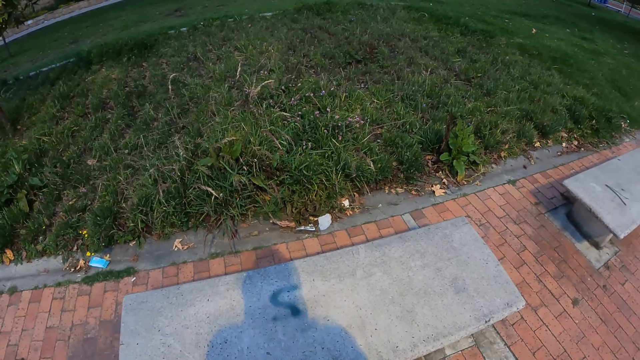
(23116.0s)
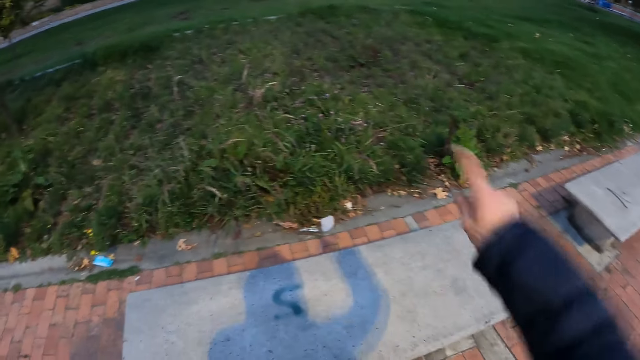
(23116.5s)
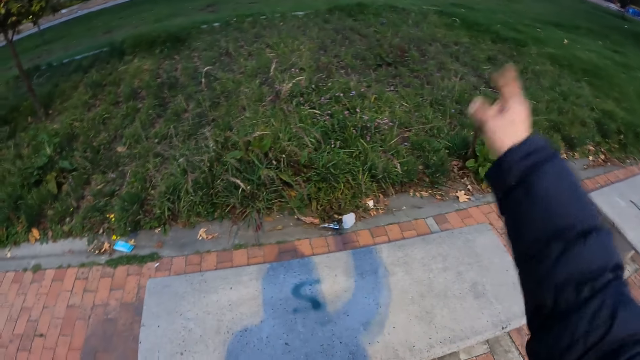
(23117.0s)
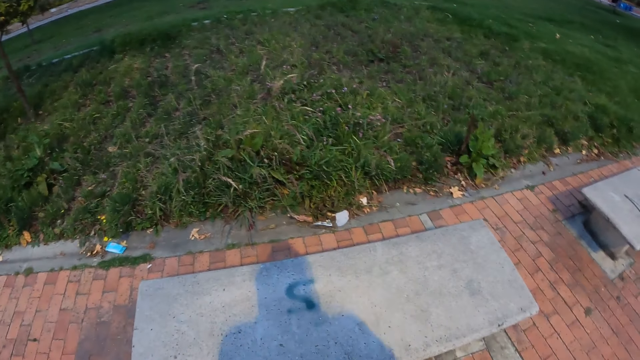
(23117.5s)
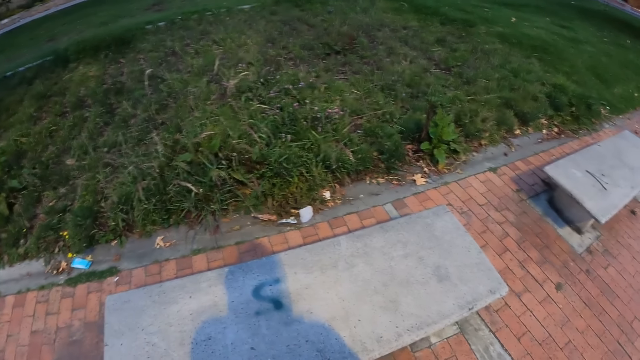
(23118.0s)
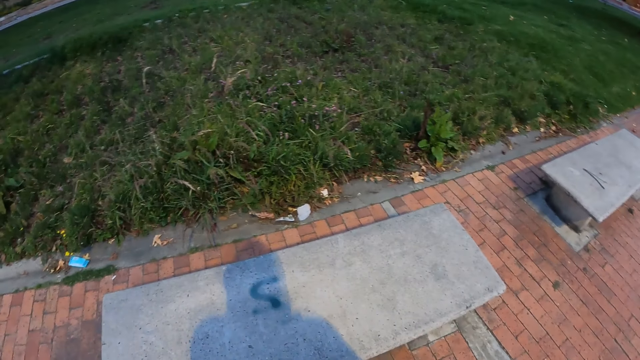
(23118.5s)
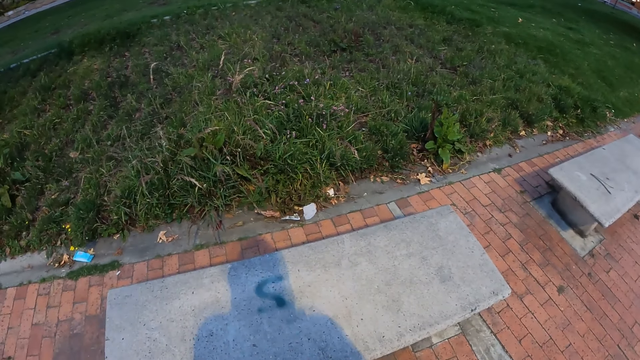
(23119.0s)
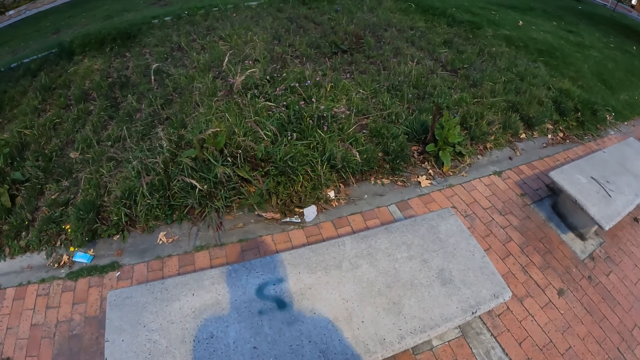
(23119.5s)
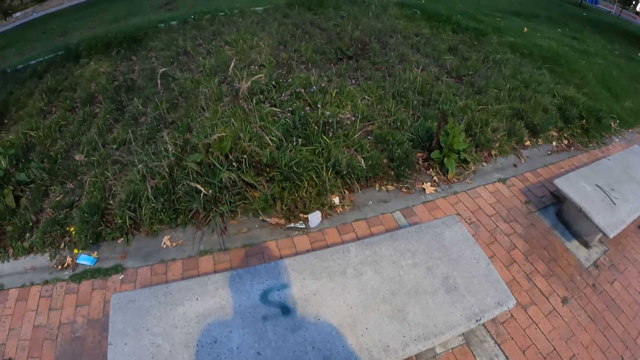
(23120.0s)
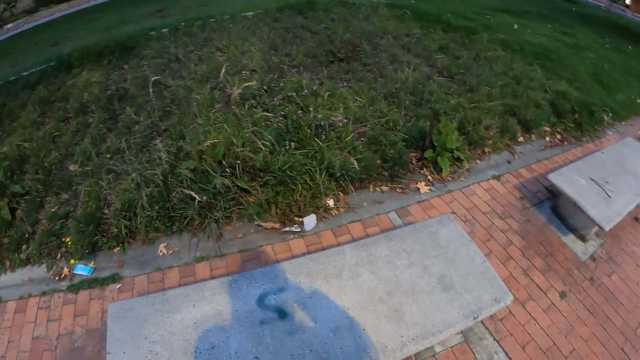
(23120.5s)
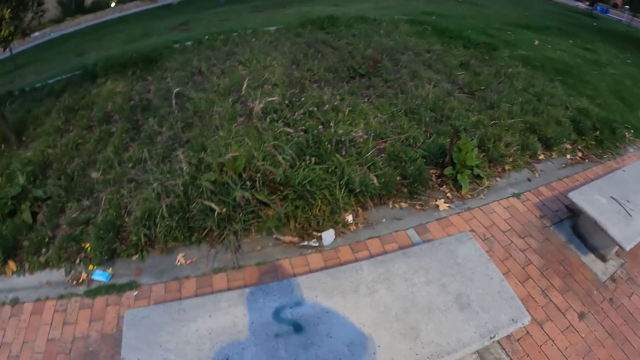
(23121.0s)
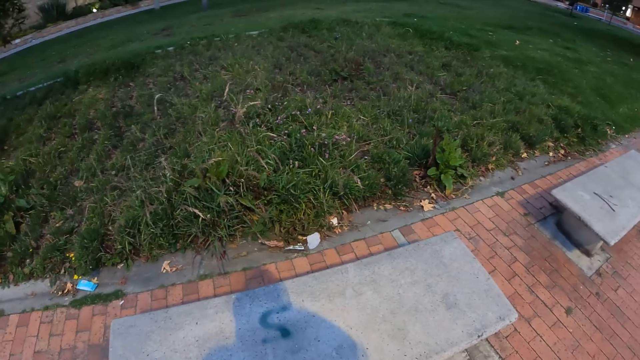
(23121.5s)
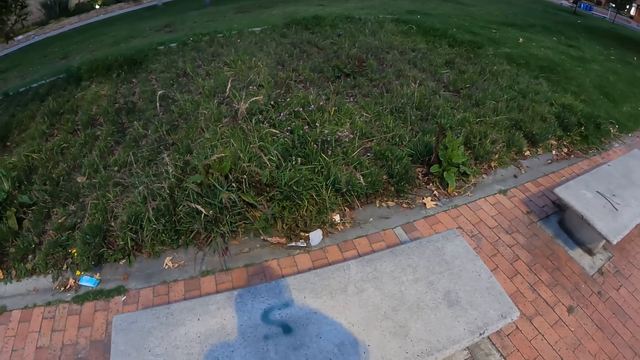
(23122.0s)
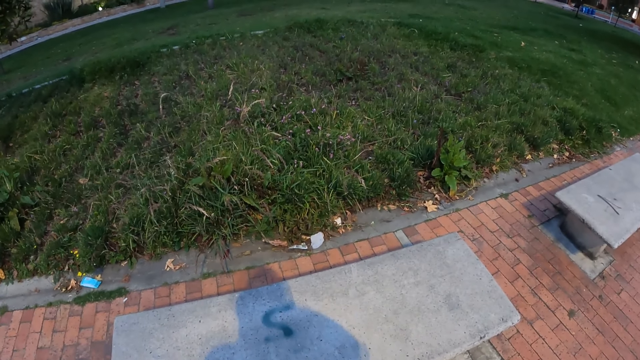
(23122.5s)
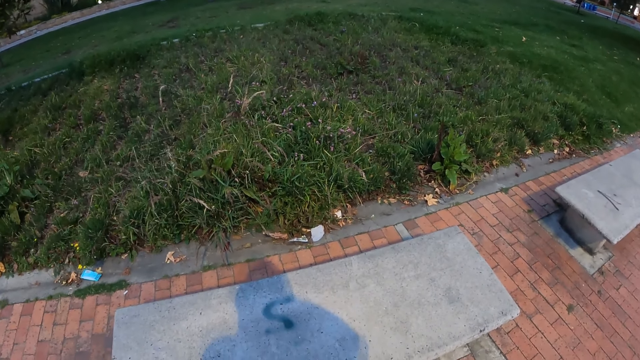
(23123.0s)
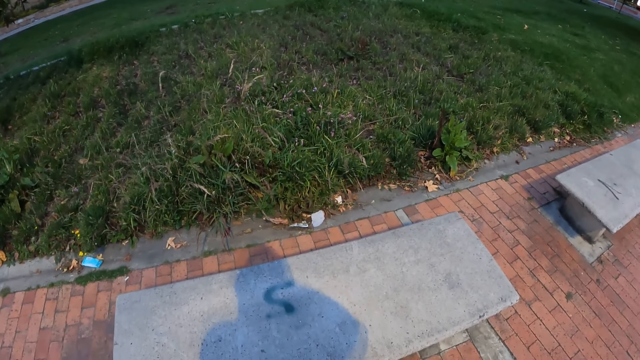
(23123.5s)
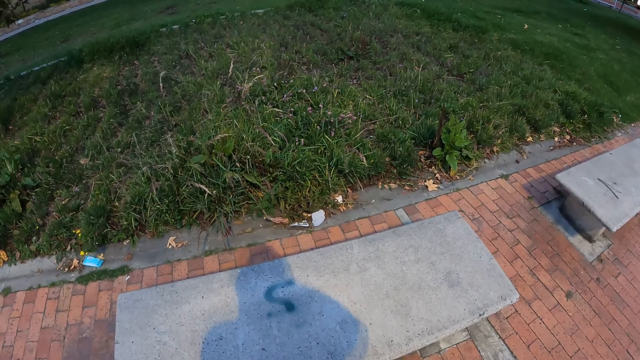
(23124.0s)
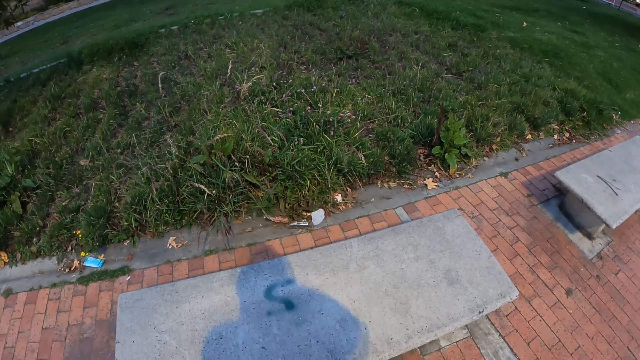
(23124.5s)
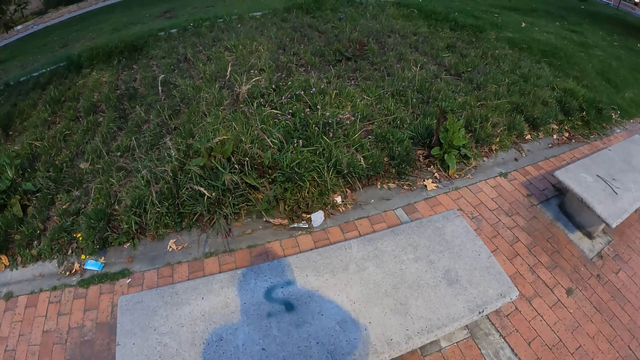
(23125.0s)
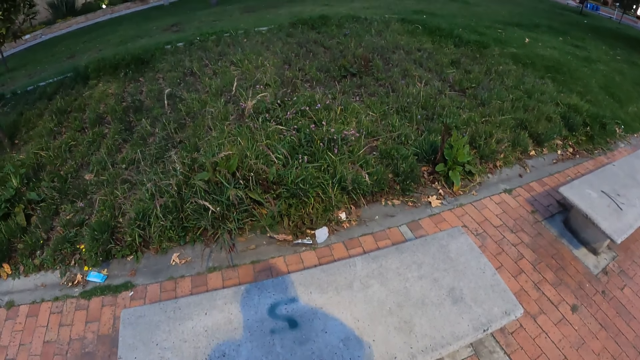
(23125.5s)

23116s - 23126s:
The camera wearer waves his right hand towards a dog and another dog. He stares at the grass.

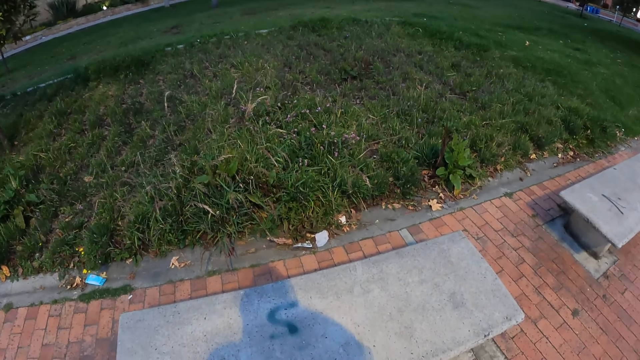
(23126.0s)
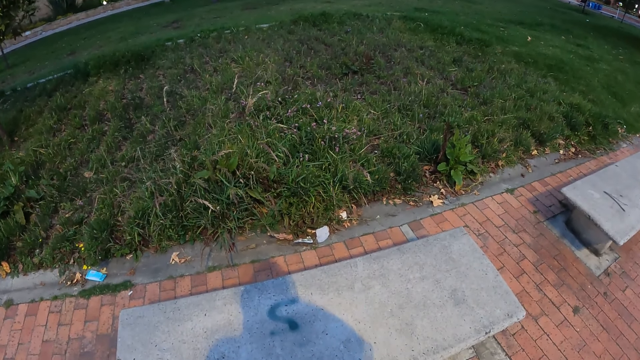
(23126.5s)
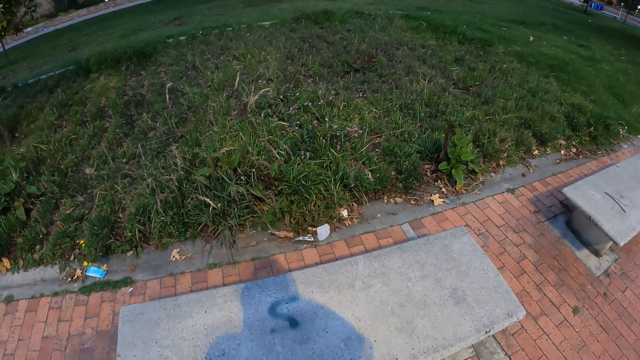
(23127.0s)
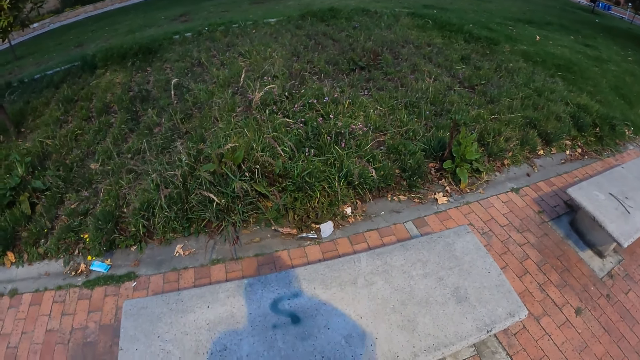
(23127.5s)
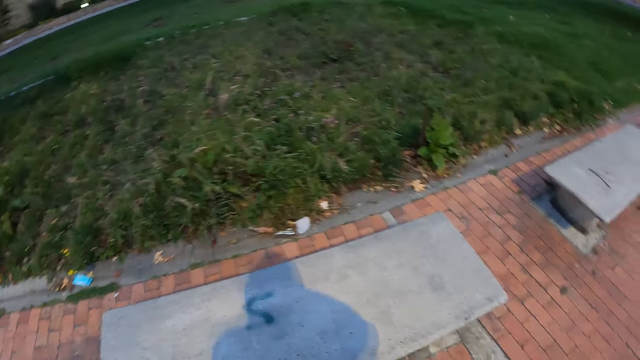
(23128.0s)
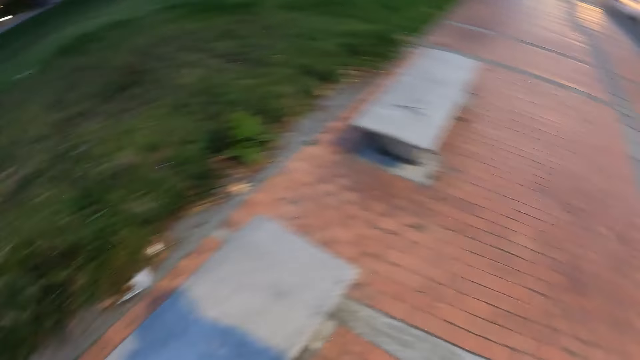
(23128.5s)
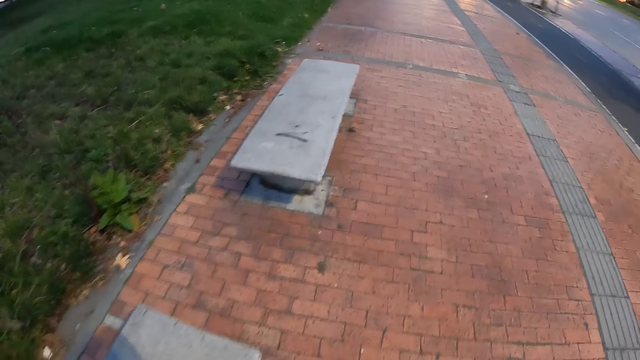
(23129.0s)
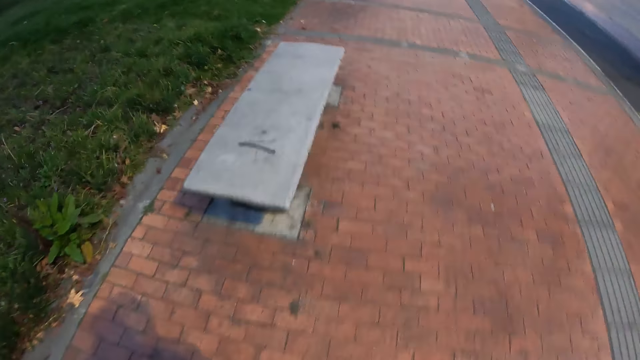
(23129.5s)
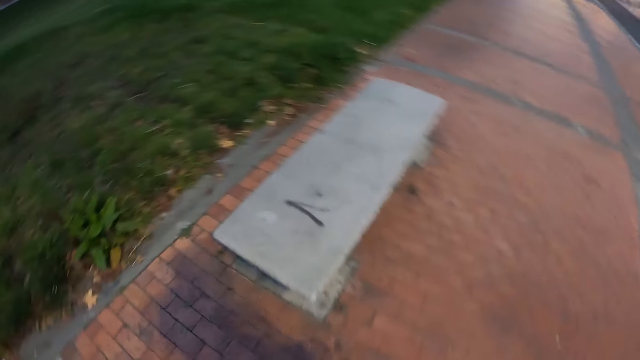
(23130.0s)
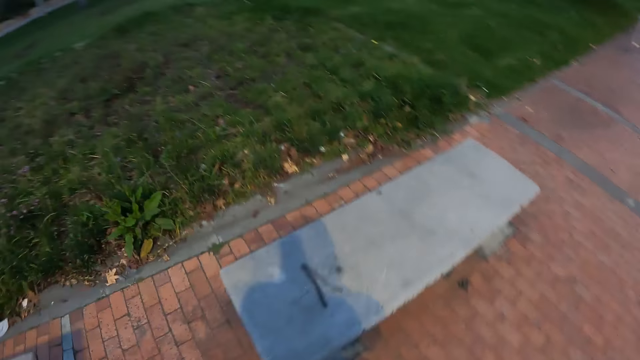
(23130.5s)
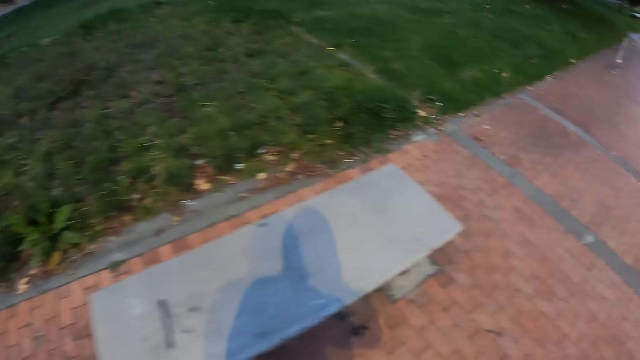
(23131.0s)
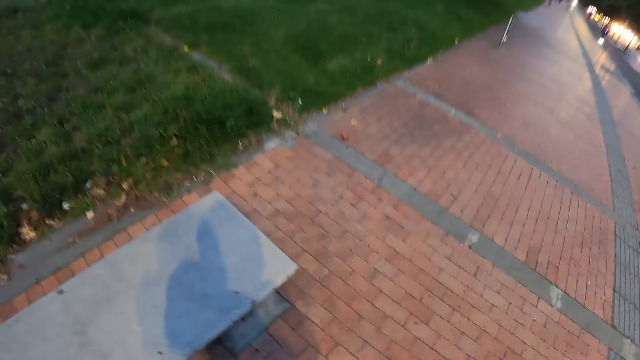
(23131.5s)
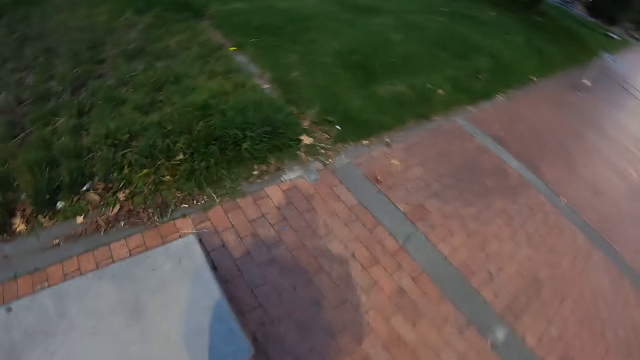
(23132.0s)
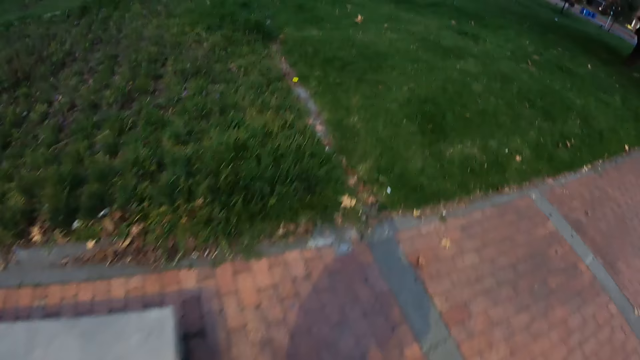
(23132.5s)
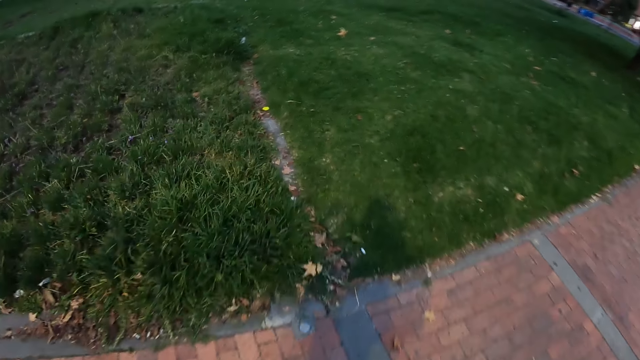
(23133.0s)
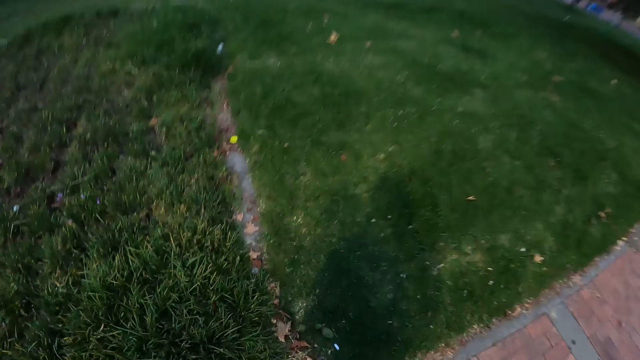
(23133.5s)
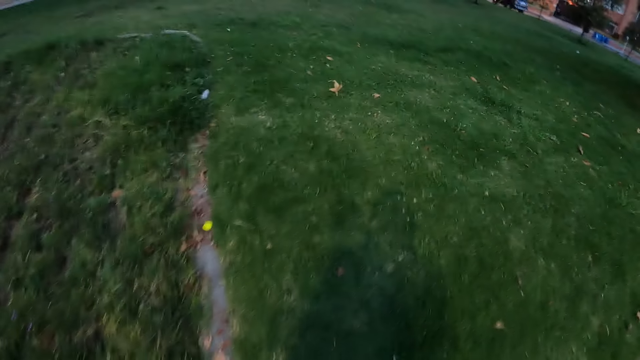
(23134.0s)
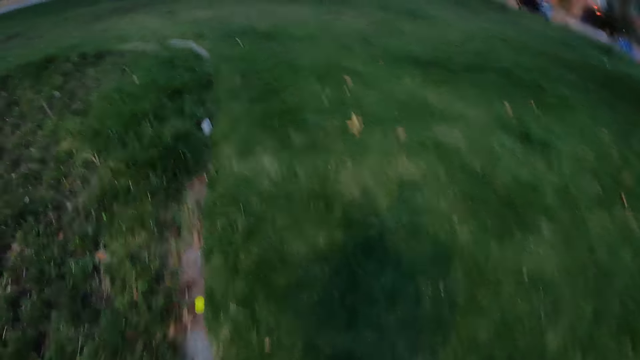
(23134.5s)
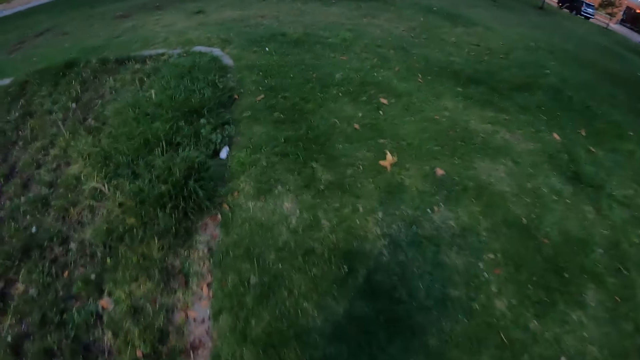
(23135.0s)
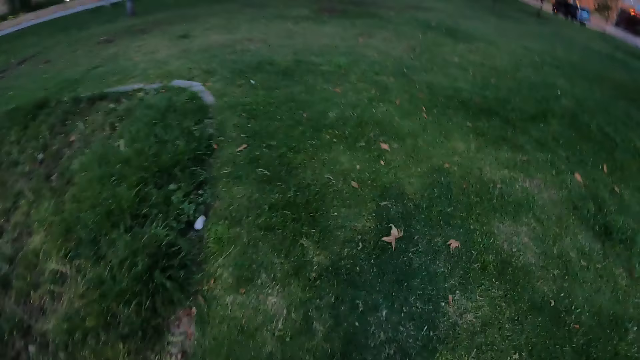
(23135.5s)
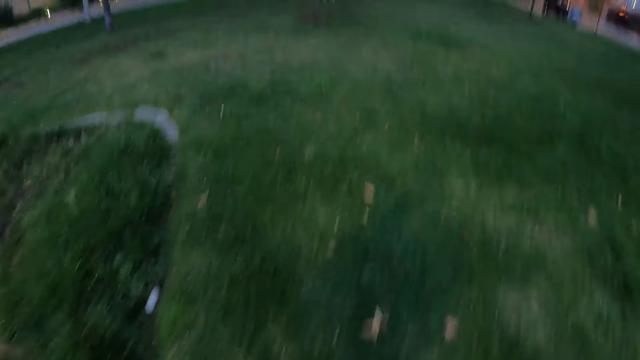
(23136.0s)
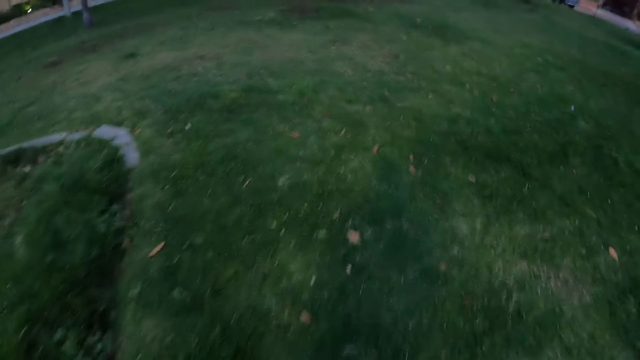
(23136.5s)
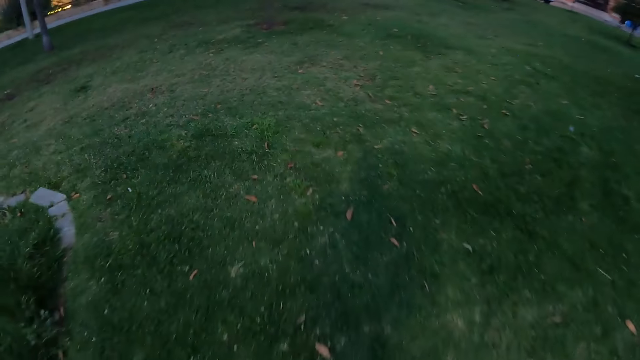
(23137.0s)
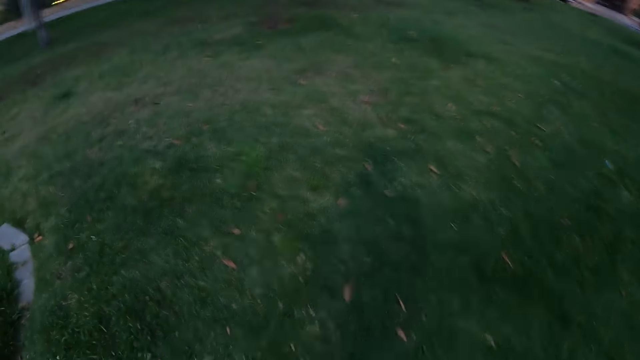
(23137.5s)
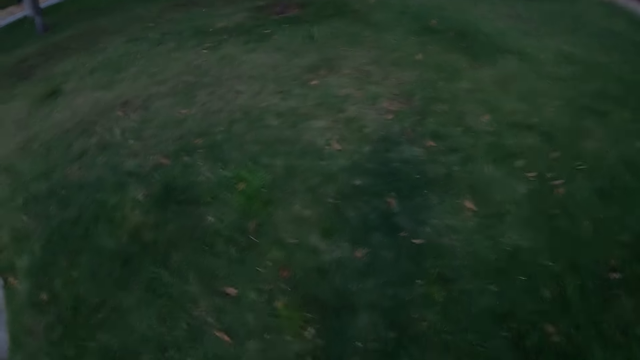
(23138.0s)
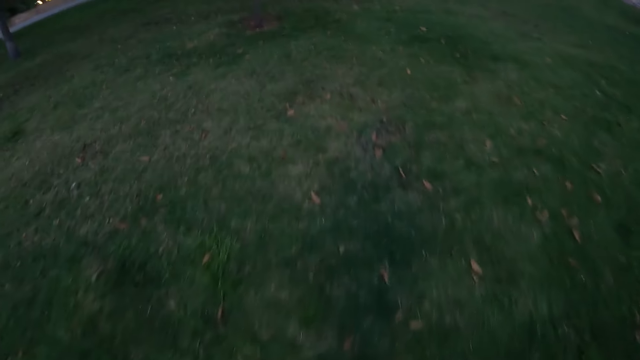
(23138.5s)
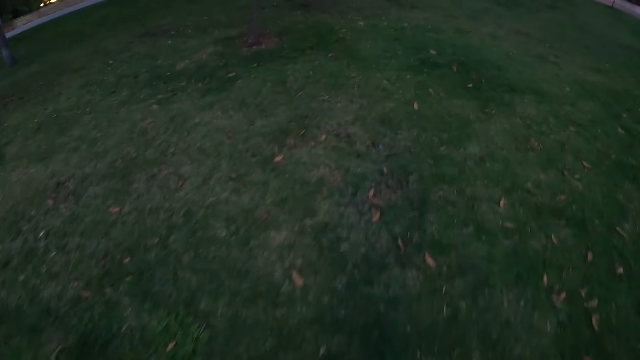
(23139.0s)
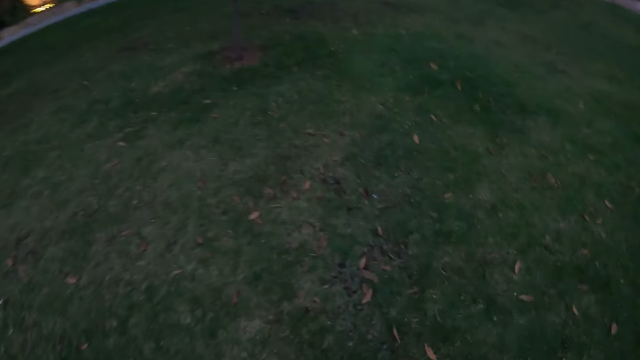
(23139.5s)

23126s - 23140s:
The camera wearer walks along the sidewalk. They walk on the lawn.
